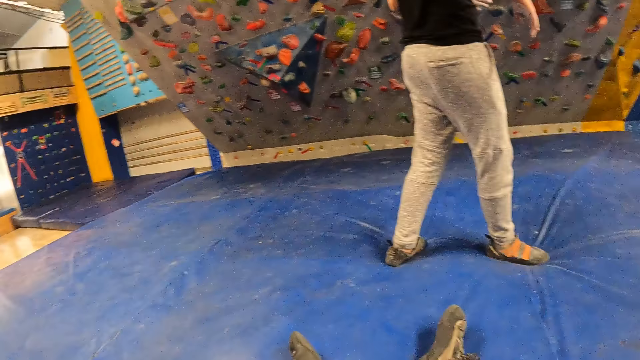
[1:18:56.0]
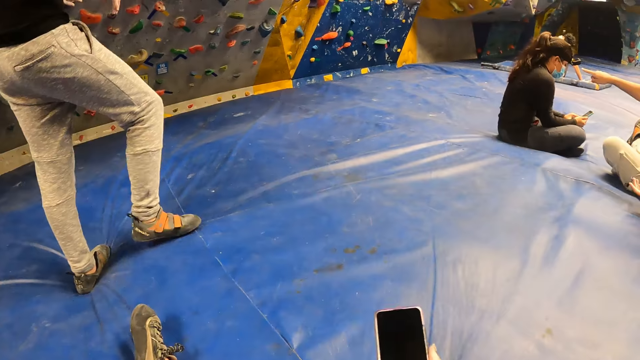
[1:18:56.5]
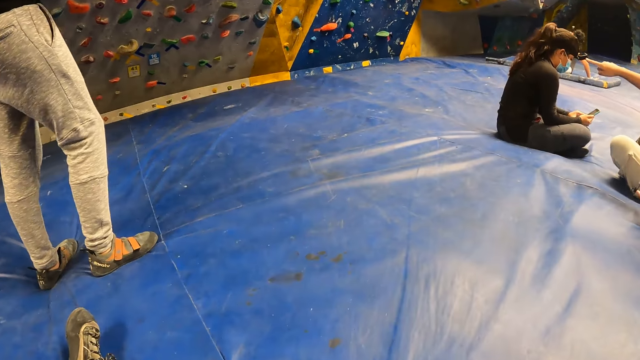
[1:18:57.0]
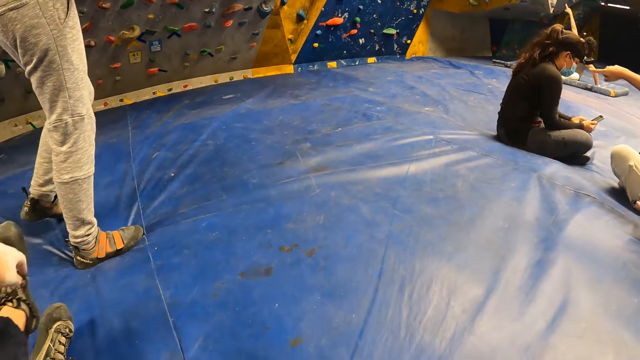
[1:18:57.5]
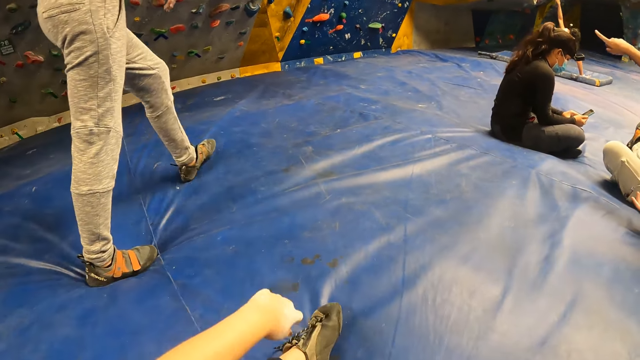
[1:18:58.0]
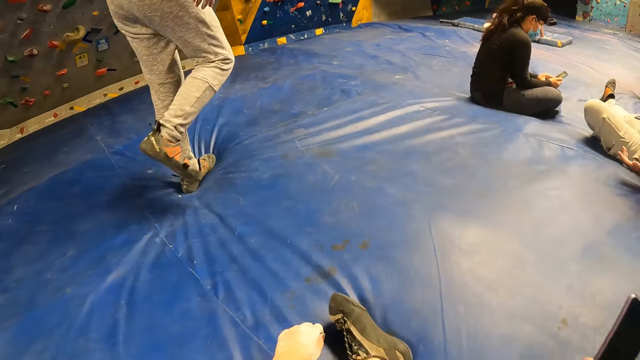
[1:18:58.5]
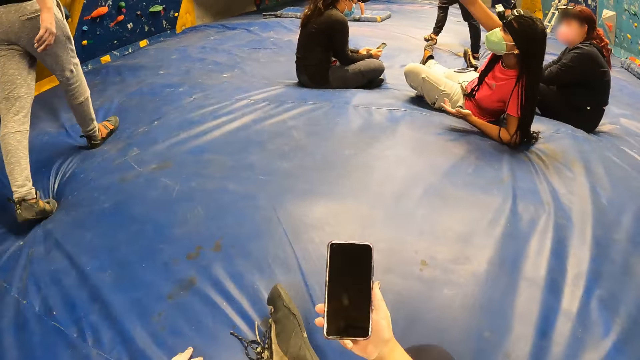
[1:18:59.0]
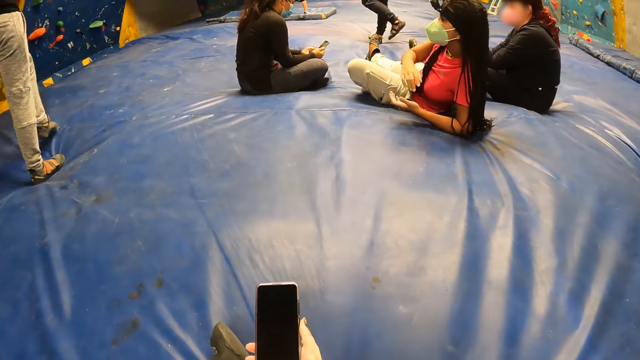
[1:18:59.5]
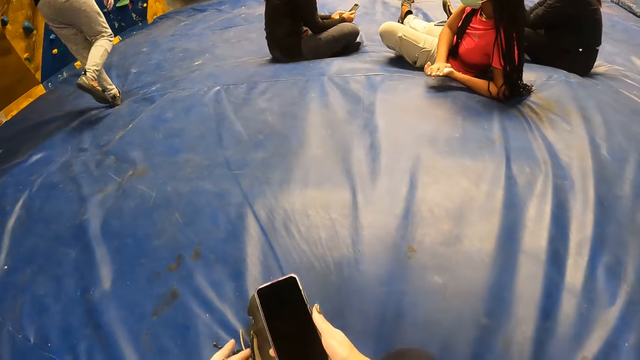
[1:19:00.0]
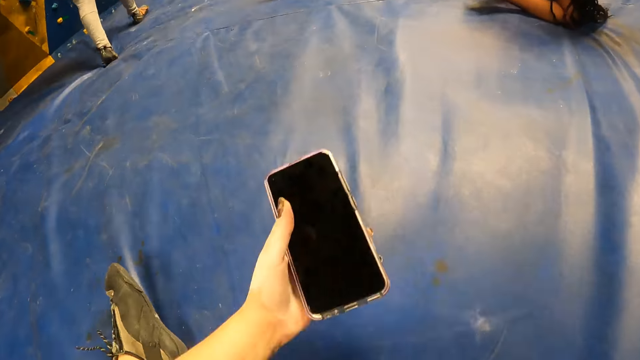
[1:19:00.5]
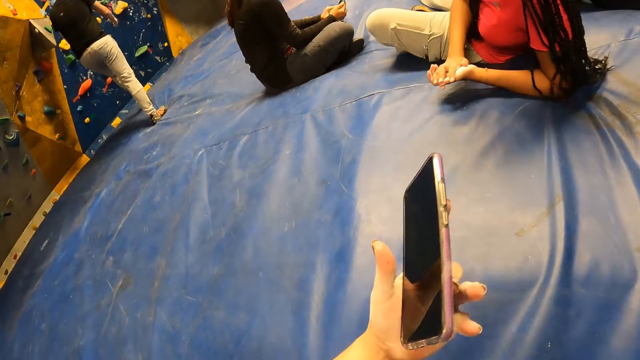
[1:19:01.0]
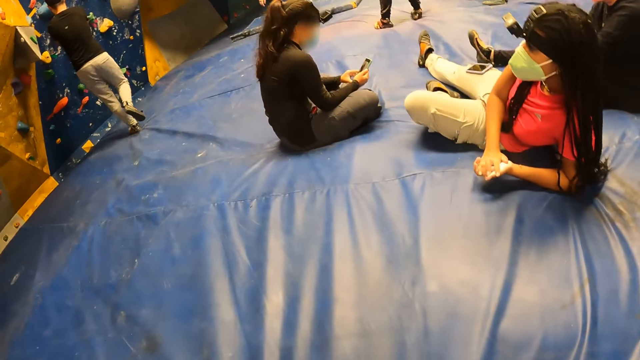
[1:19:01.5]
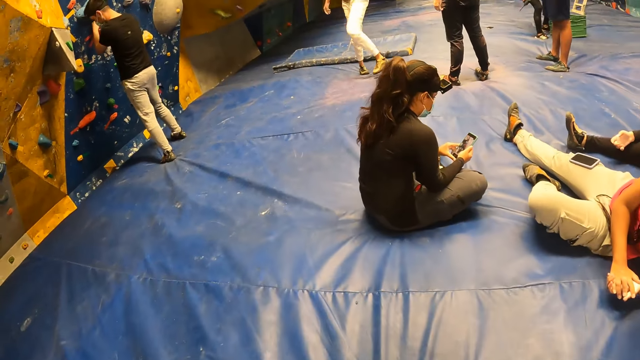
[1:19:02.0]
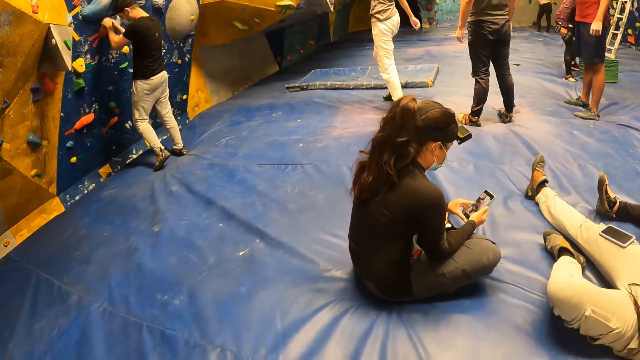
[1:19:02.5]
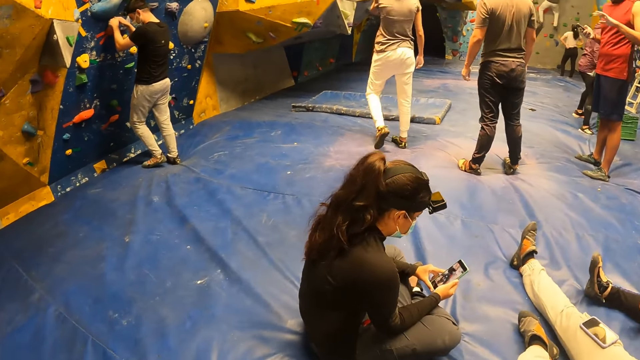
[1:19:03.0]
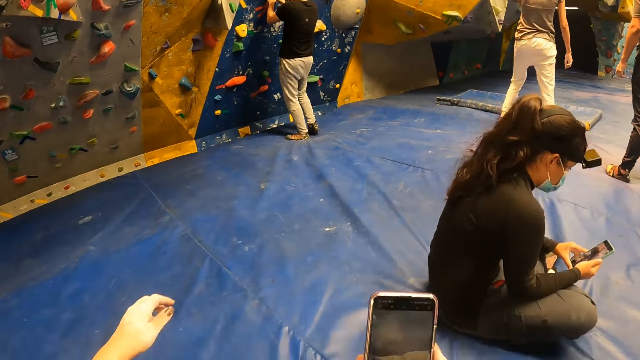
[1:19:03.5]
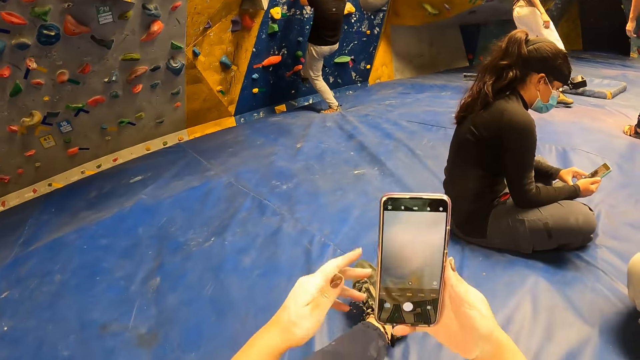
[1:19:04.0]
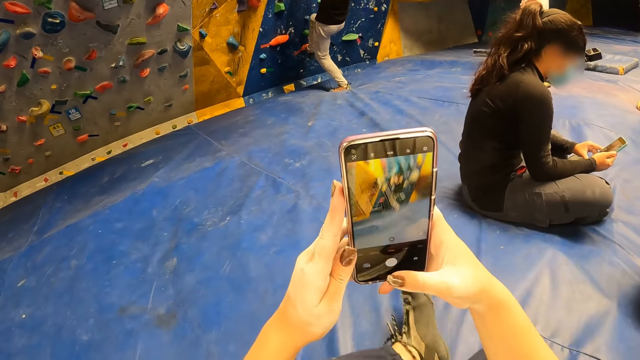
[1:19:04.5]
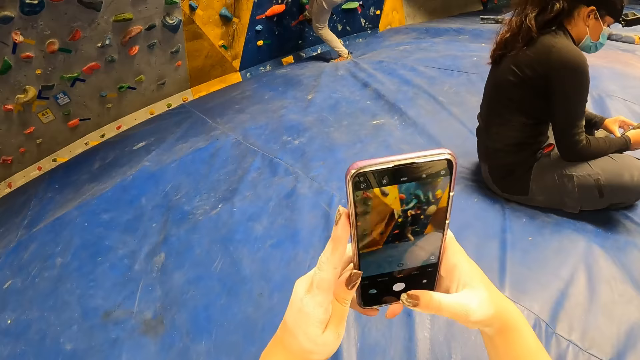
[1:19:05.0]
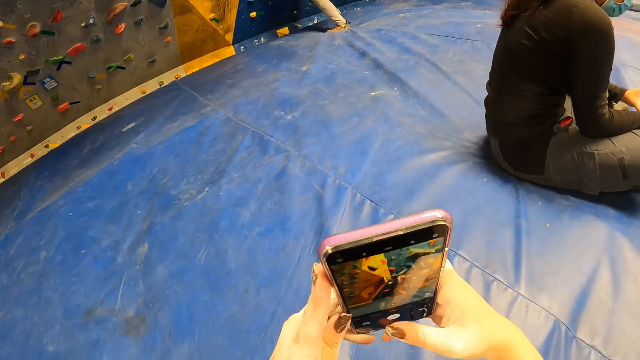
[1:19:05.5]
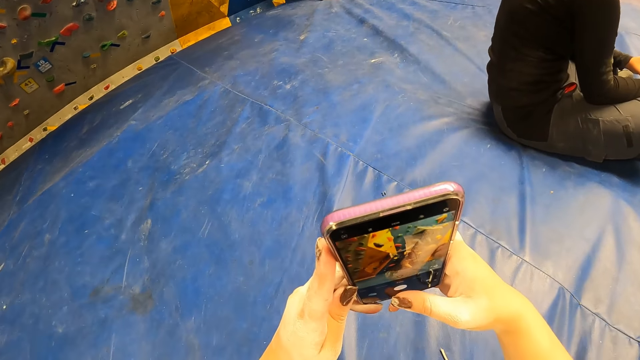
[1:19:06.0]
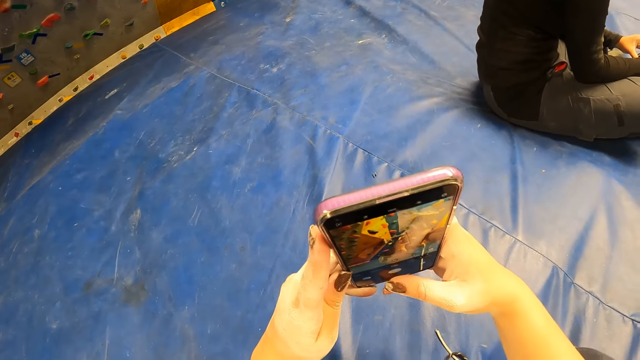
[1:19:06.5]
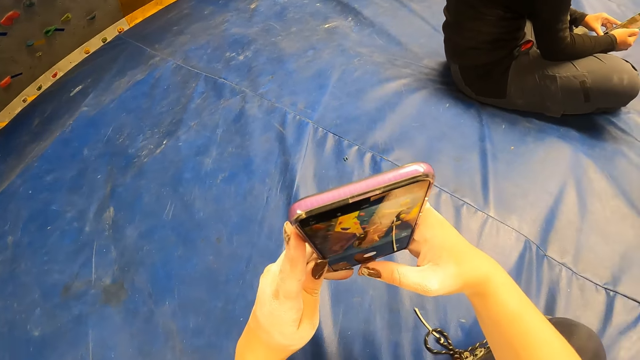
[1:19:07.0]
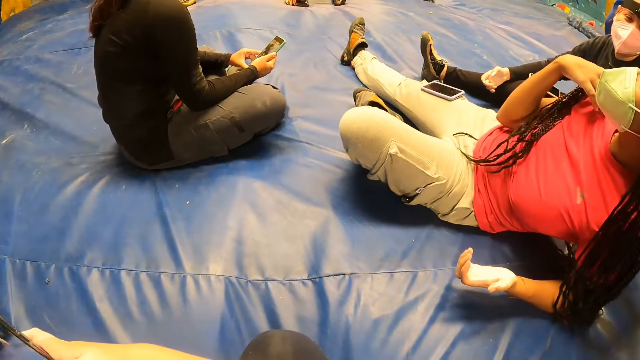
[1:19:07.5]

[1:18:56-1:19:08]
The man puts his right leg on the wall. The camera wearer adjusts their sitting position. The man climbs on the wall. The camera wearer takes a video of the man with their phone camera. They operate the phone with both hands.

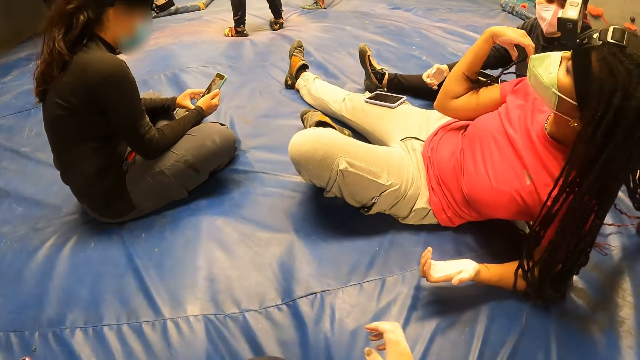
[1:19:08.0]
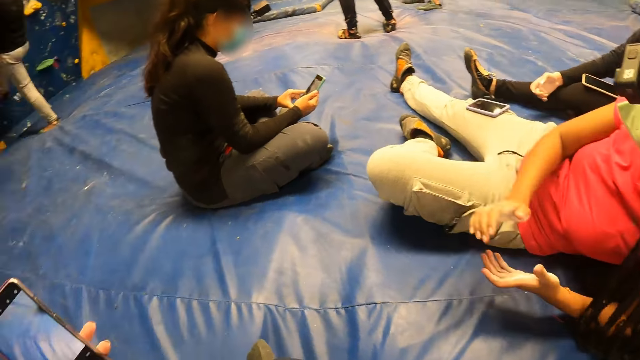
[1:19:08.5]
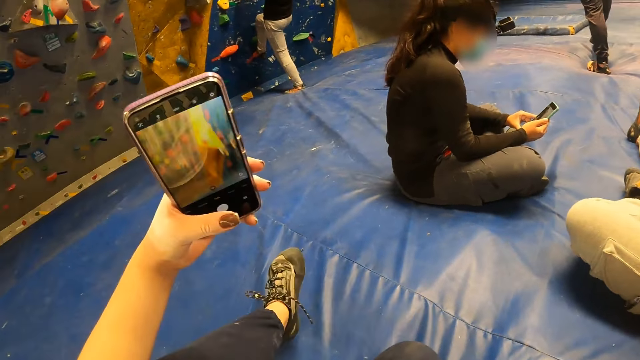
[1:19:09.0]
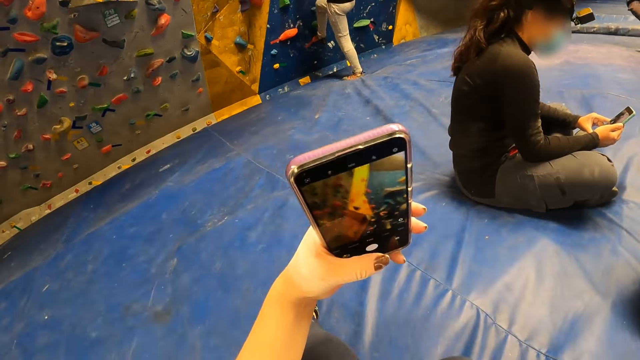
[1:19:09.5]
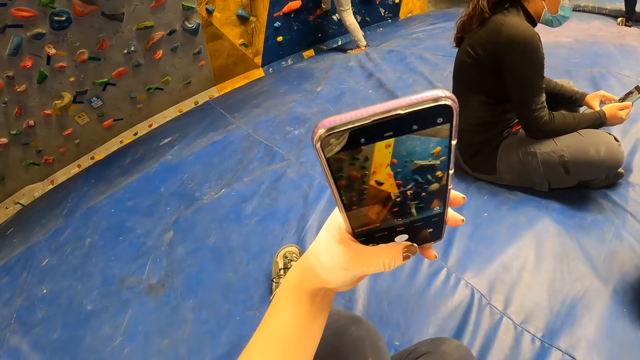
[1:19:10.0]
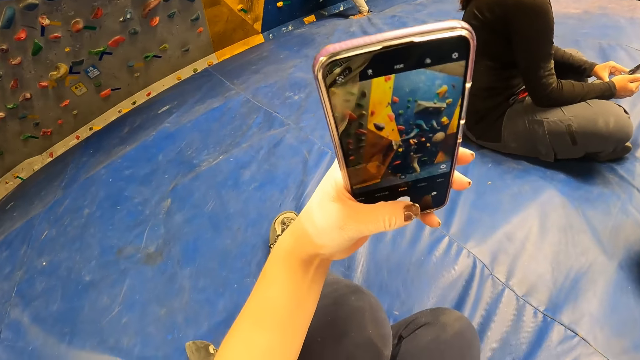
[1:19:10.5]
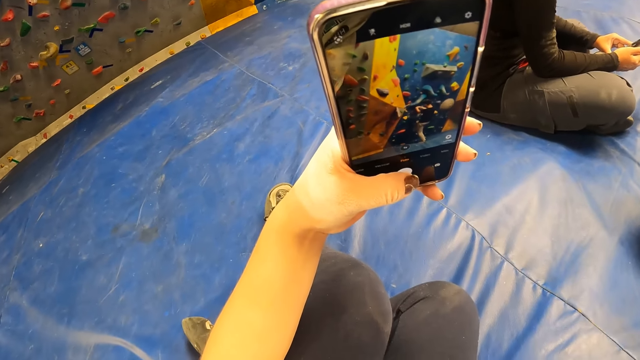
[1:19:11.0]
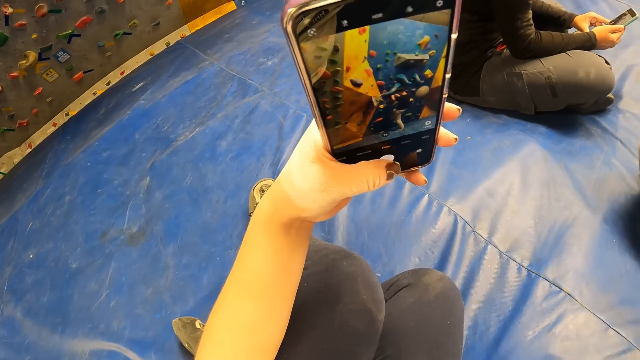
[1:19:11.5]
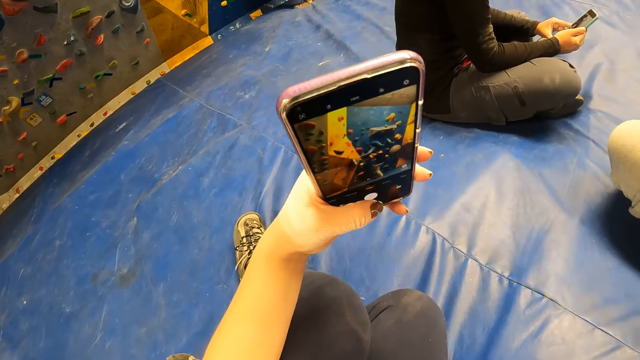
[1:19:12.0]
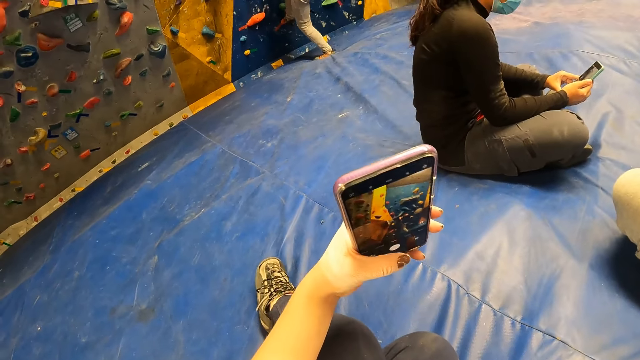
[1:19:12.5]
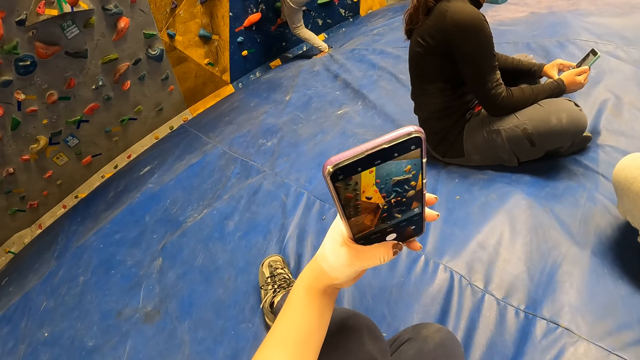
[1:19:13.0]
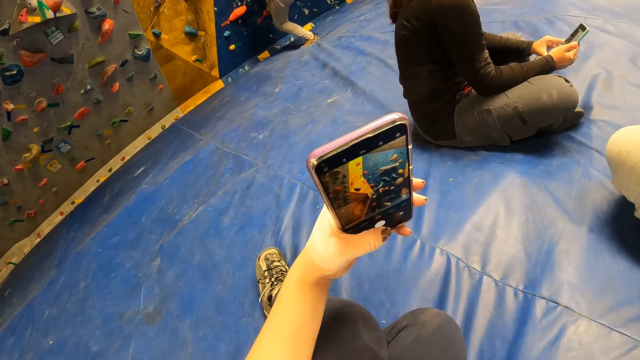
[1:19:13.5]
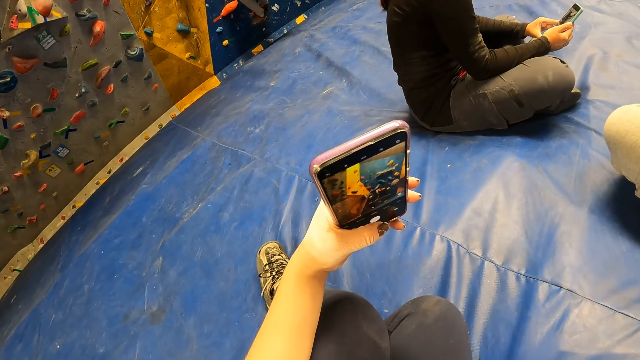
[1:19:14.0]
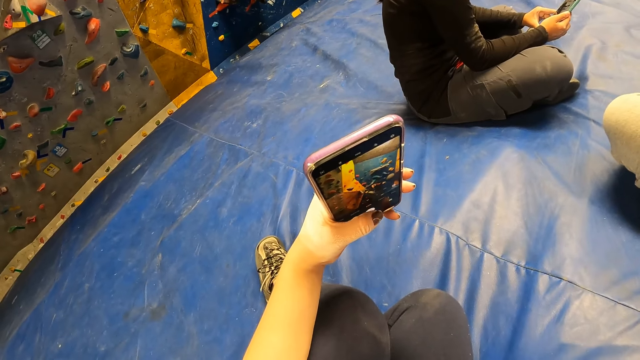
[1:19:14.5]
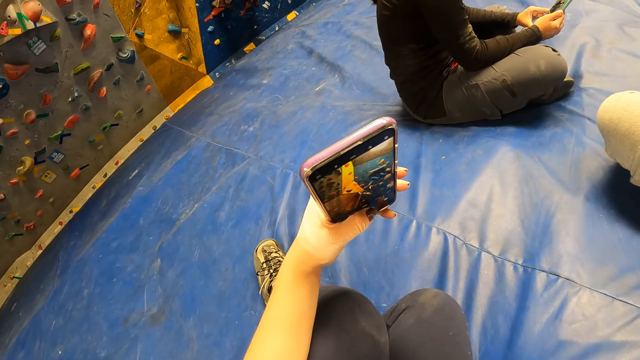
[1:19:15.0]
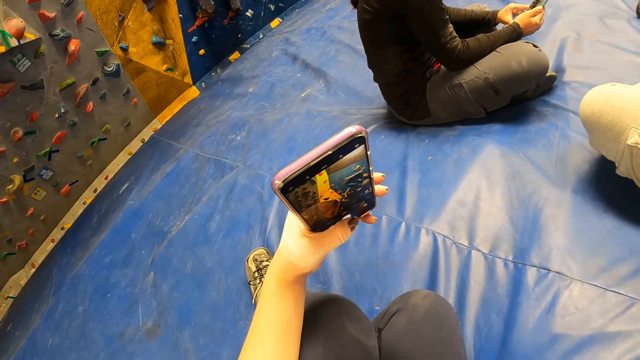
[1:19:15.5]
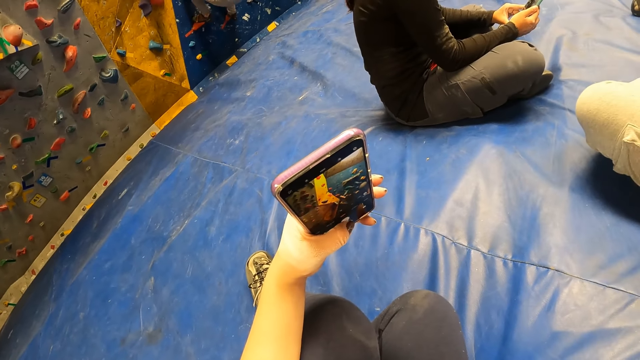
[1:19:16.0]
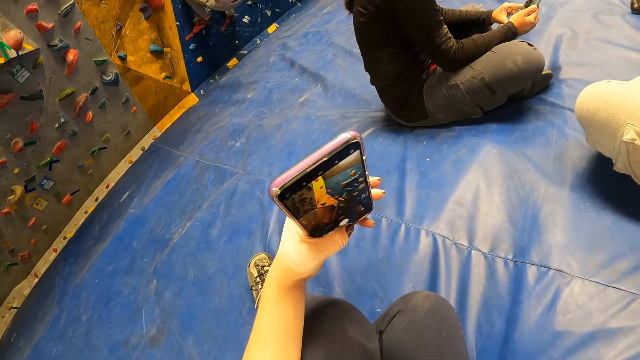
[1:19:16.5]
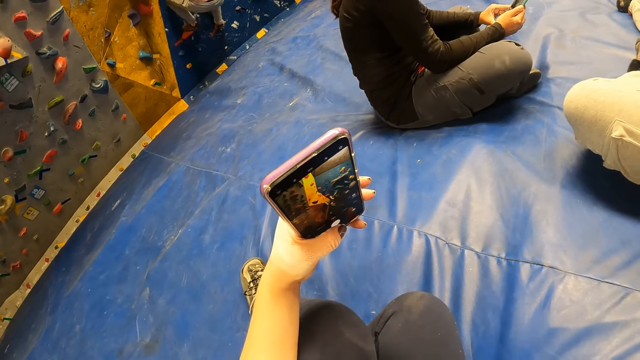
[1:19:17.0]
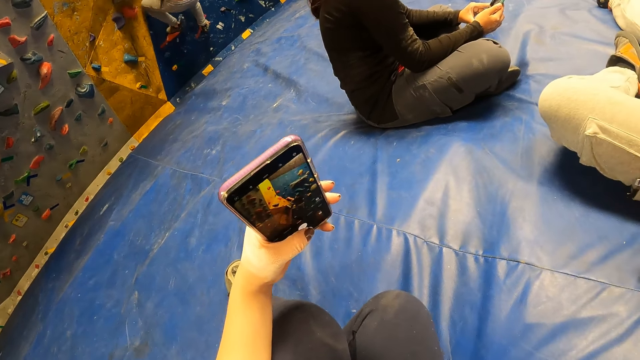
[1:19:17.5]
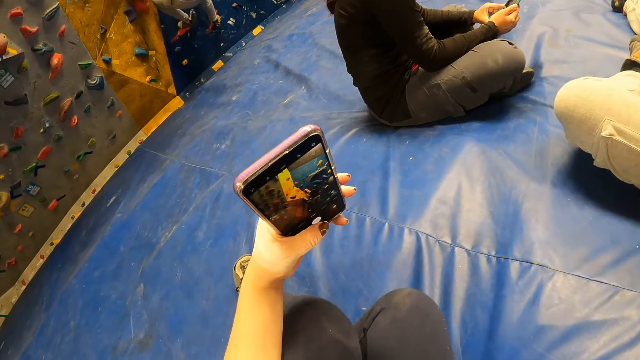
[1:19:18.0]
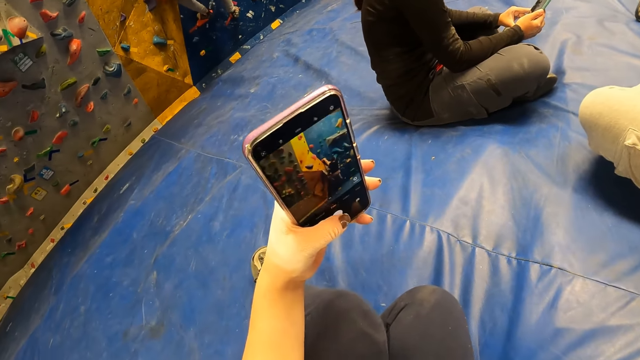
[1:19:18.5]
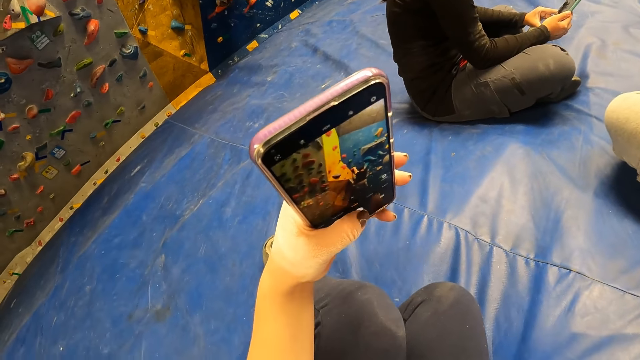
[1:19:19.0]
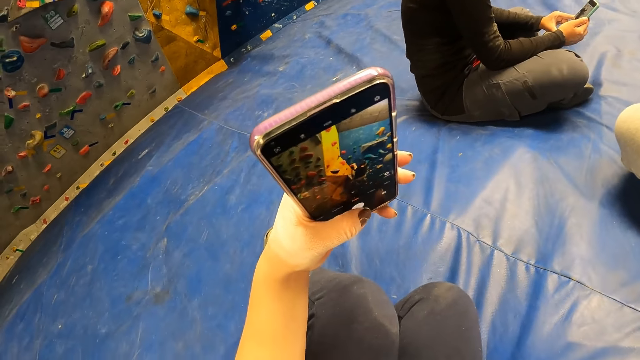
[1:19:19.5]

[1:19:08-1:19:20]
A woman pushes her hair backwards. The camera wearer takes a video of a man with their phone camera. The man climbs the wall.
